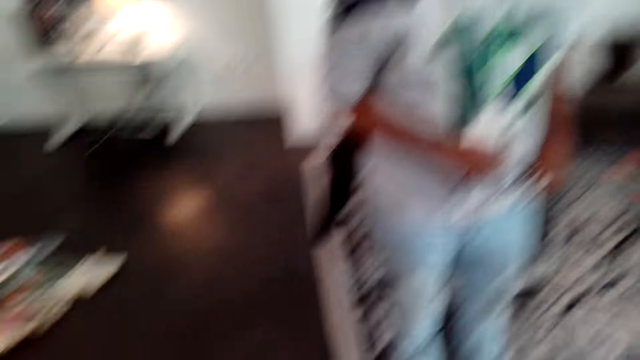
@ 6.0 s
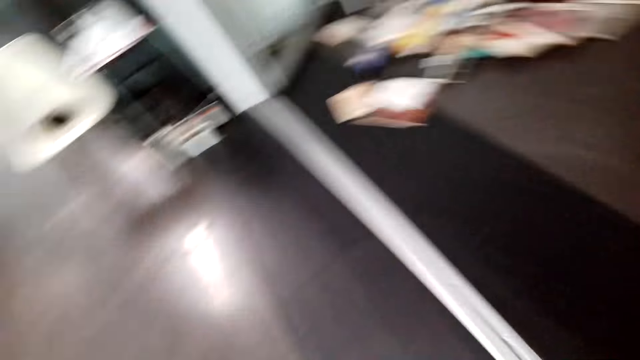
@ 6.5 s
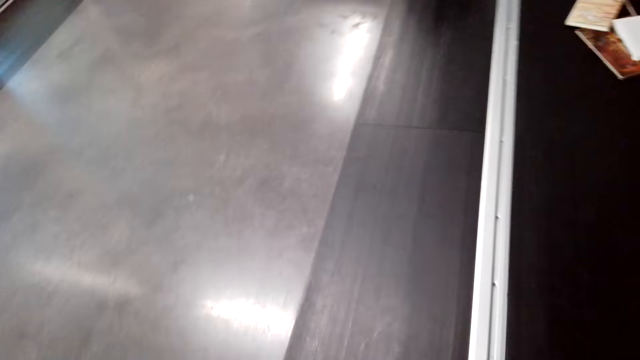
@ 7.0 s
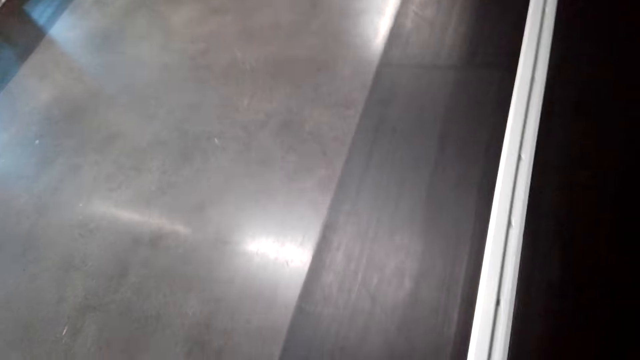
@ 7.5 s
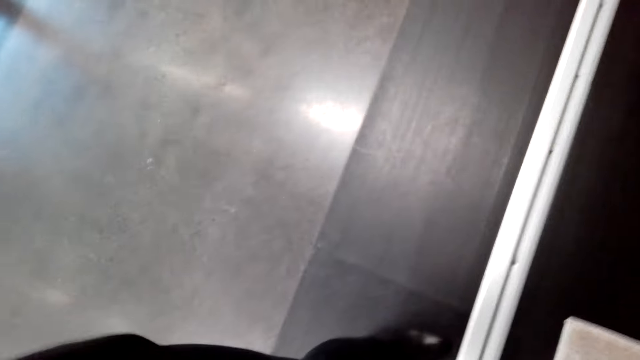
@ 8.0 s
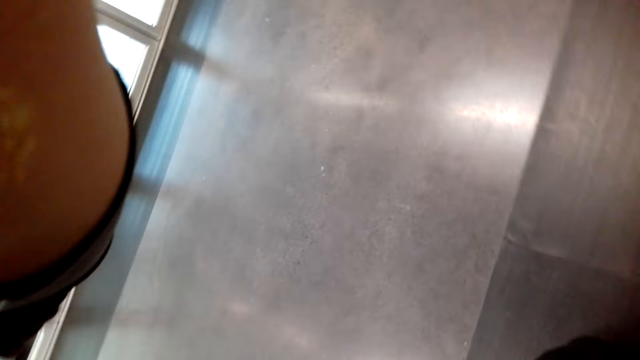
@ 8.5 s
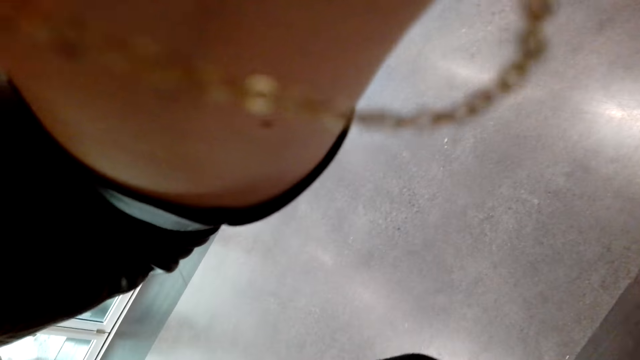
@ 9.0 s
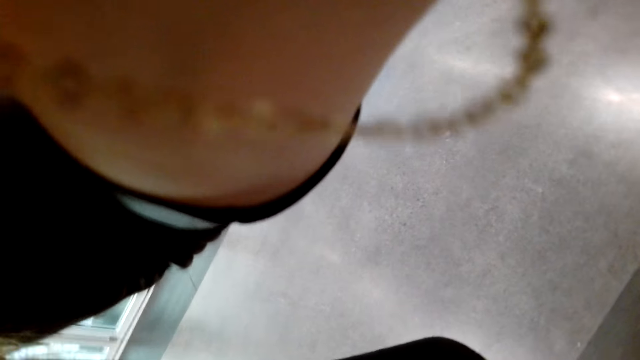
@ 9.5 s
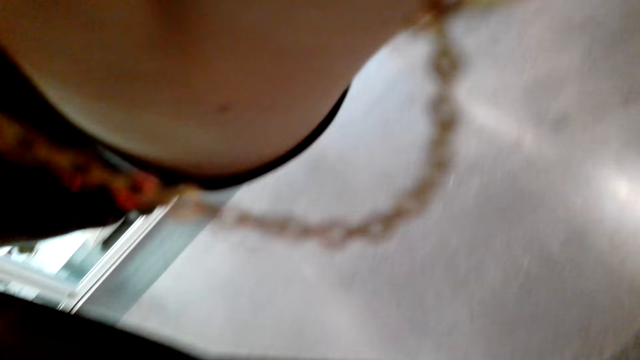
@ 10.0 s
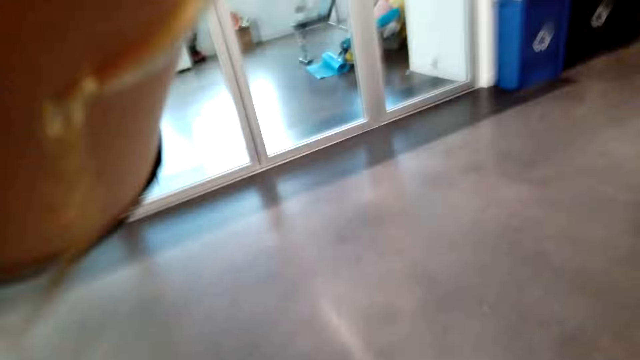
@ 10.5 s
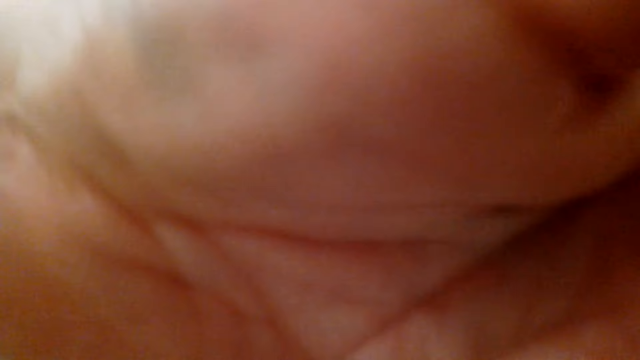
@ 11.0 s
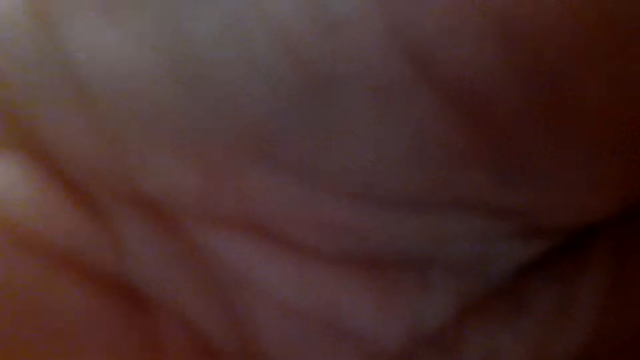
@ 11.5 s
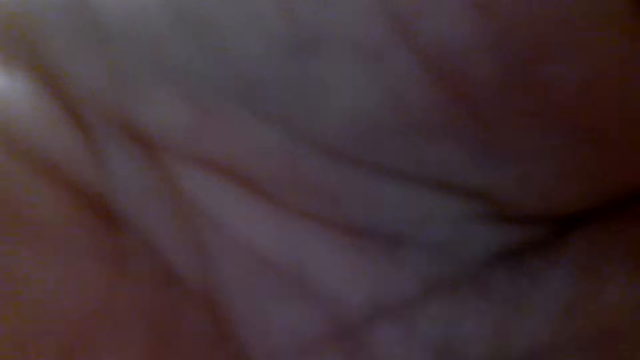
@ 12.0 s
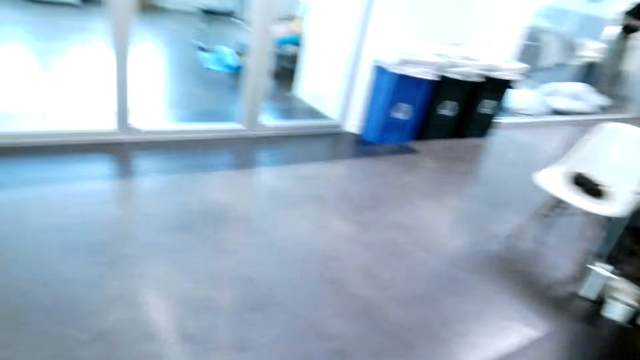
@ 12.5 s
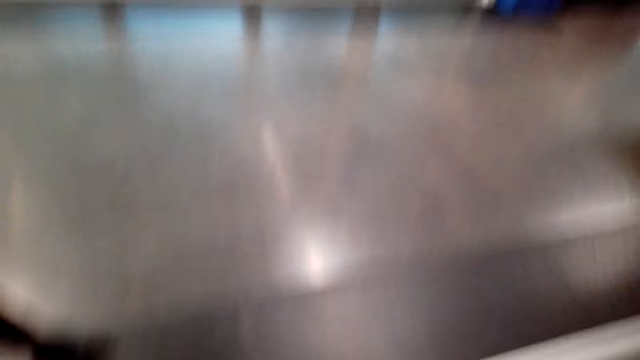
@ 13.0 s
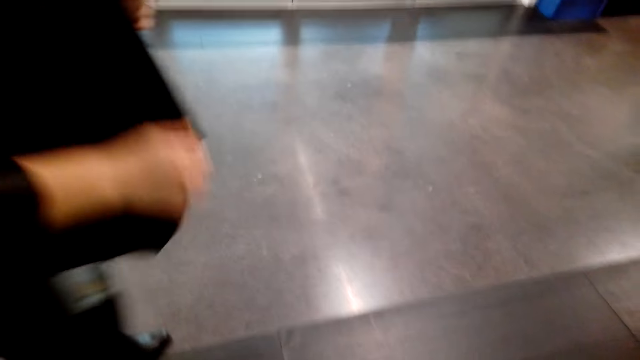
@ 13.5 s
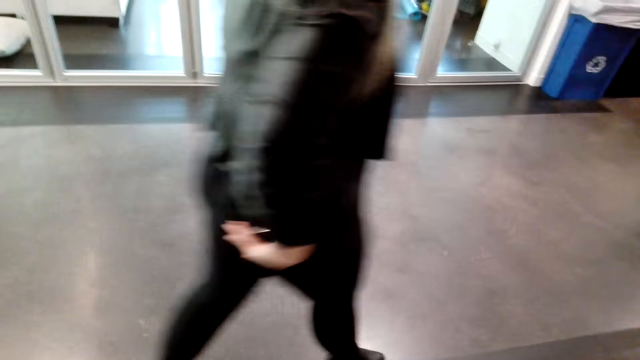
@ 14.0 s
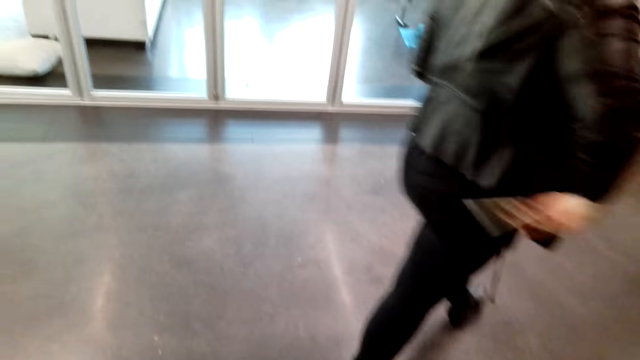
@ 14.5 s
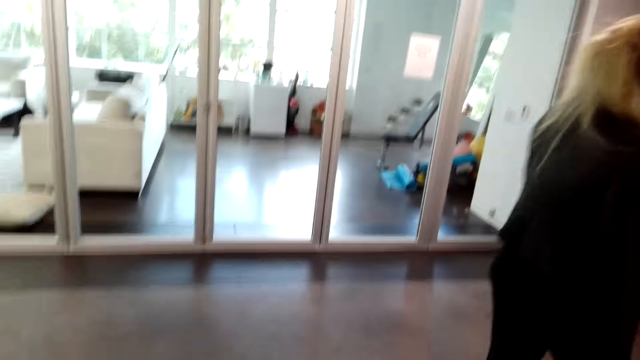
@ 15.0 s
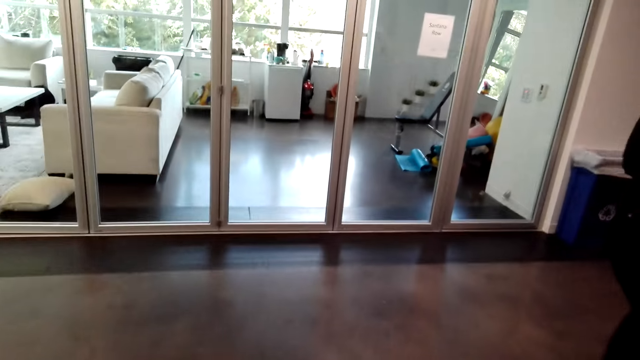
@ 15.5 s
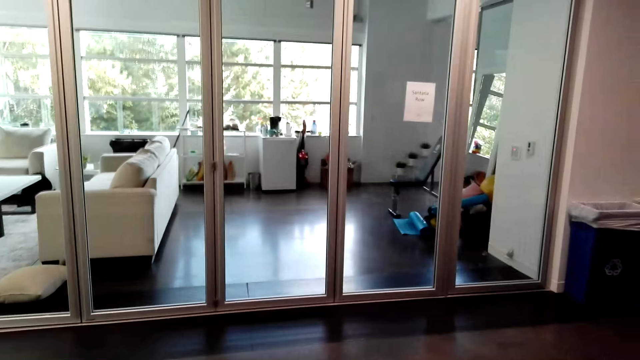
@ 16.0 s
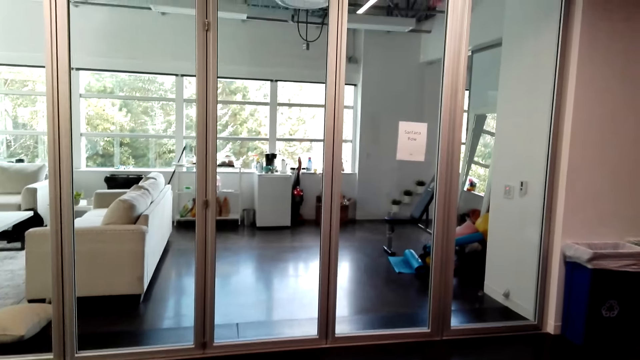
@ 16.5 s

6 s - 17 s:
The camera wearer turns around. They walk towards the seat. A lady fixes the camera for the camera wearer. The lady walks away. She walks around.

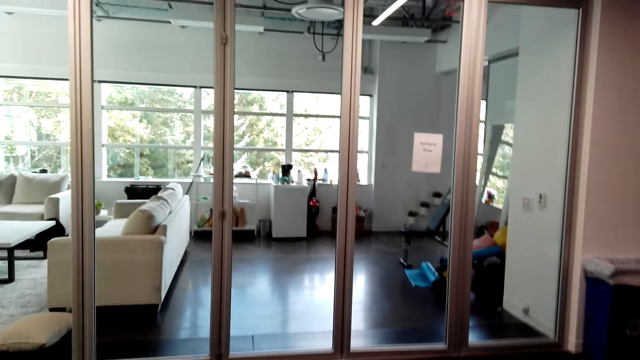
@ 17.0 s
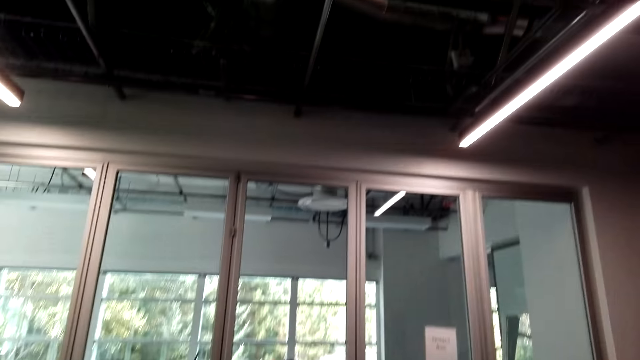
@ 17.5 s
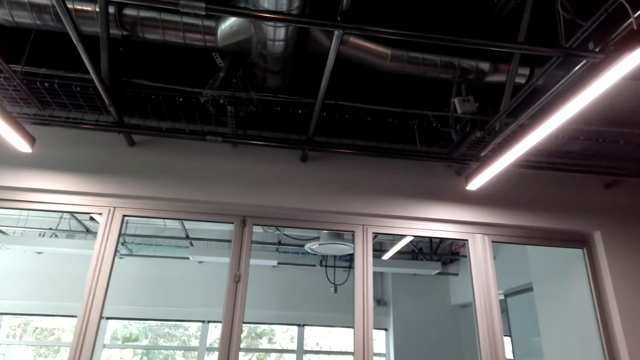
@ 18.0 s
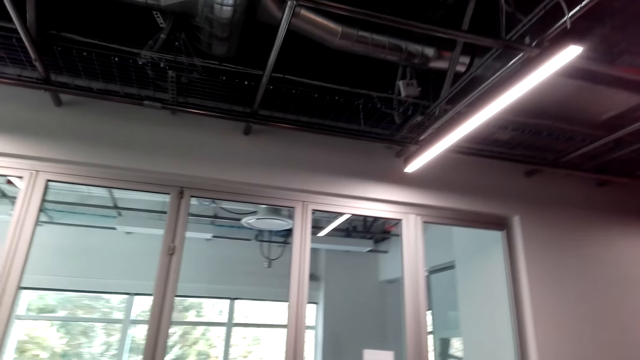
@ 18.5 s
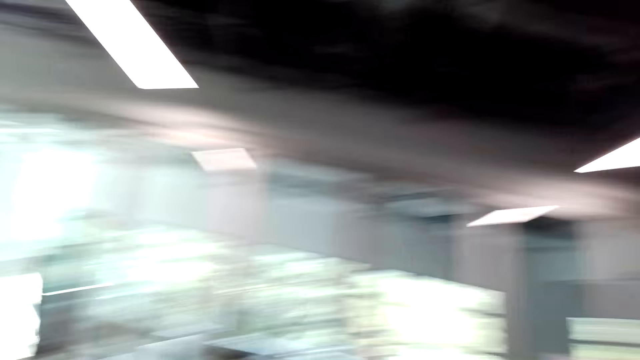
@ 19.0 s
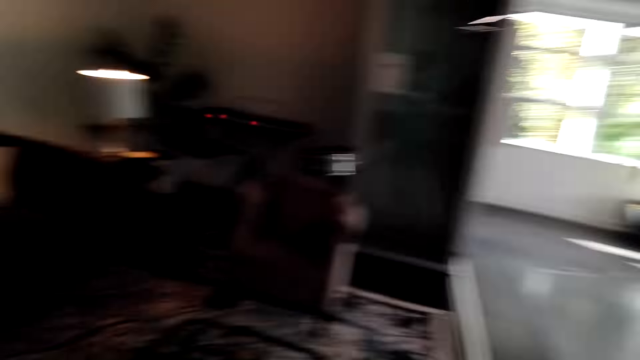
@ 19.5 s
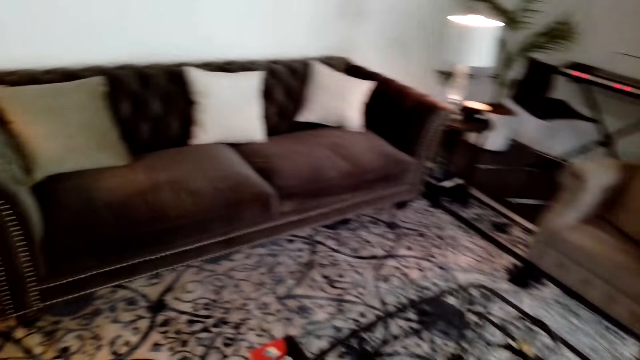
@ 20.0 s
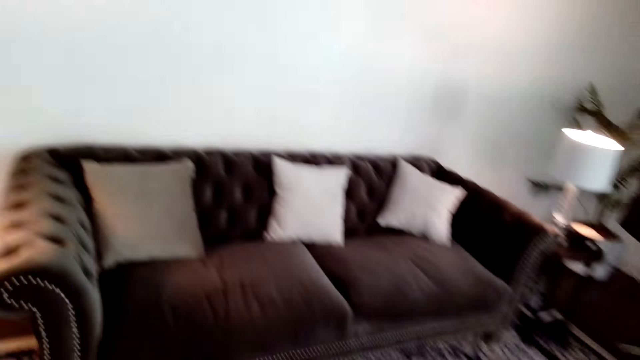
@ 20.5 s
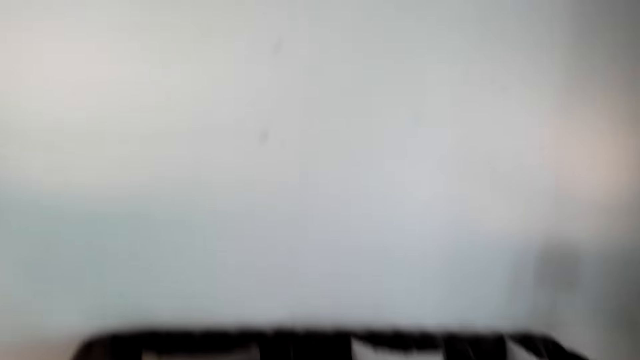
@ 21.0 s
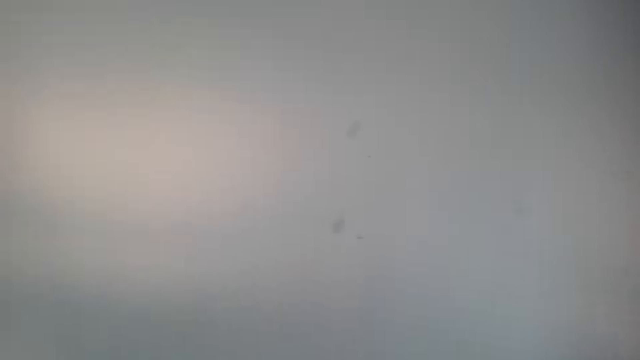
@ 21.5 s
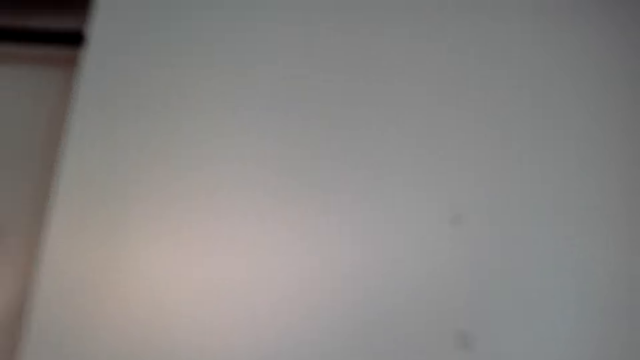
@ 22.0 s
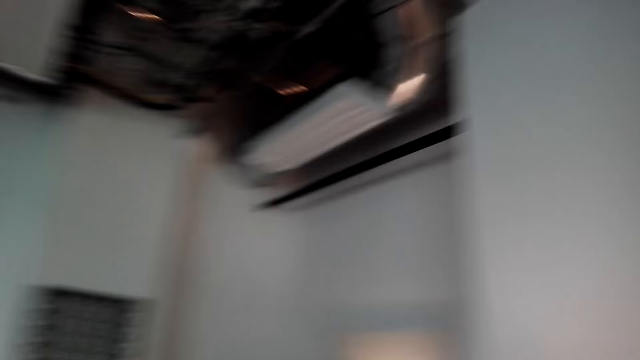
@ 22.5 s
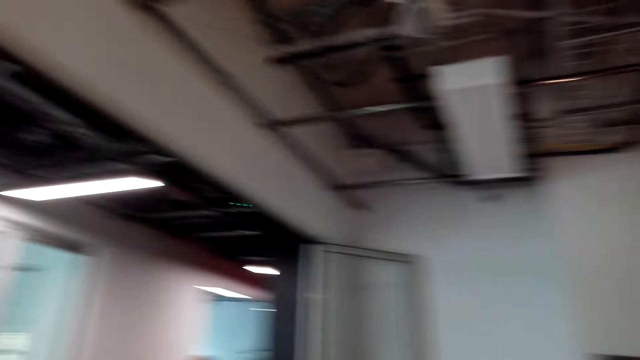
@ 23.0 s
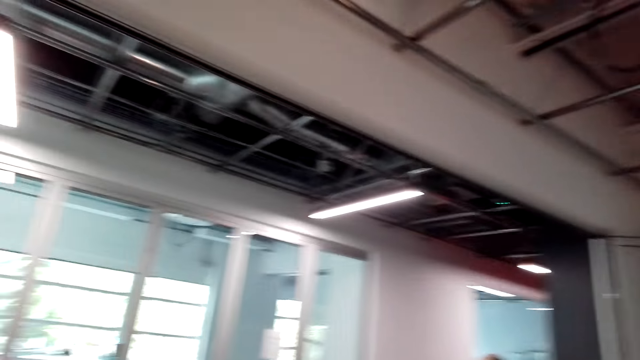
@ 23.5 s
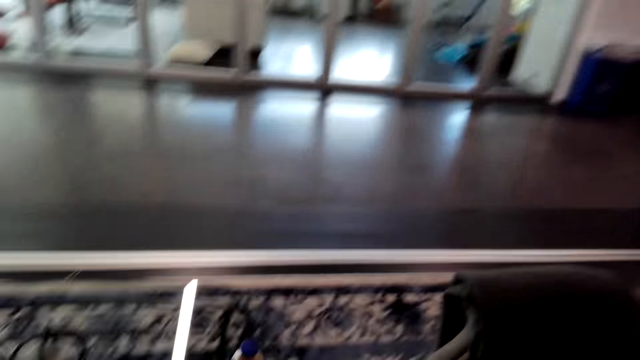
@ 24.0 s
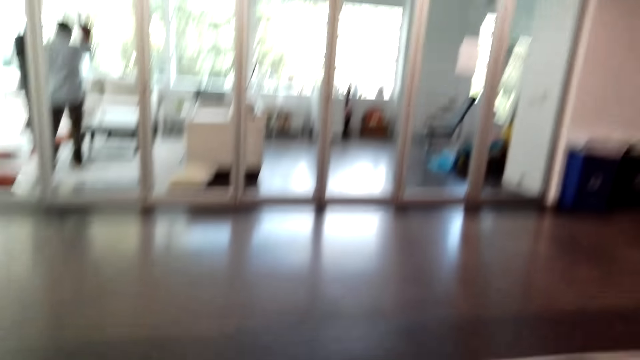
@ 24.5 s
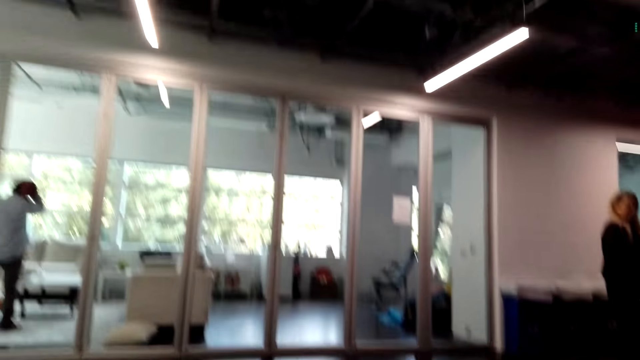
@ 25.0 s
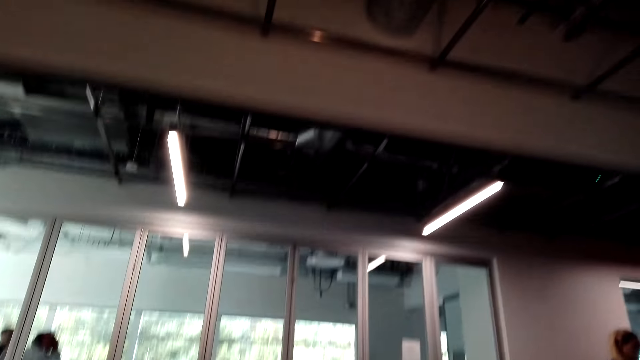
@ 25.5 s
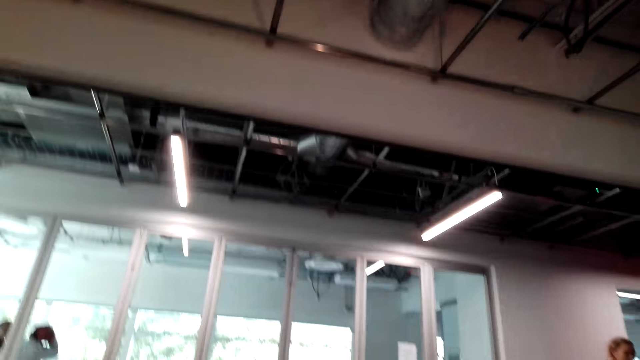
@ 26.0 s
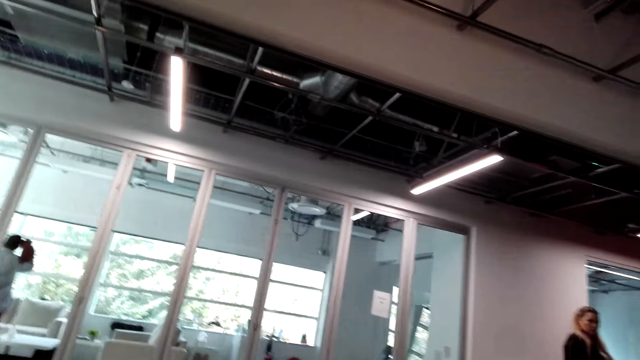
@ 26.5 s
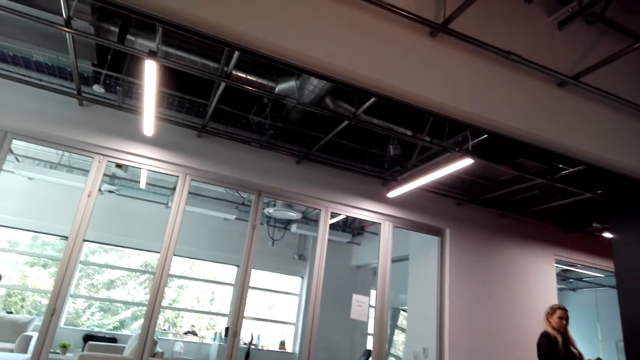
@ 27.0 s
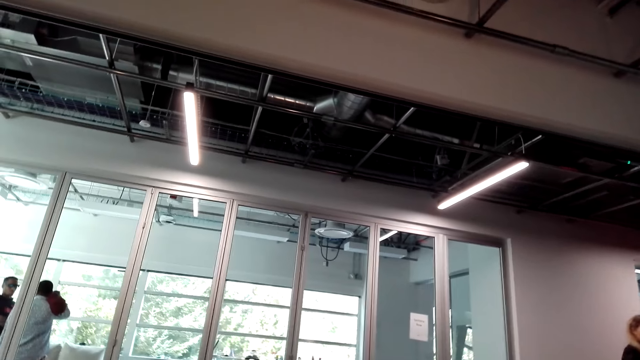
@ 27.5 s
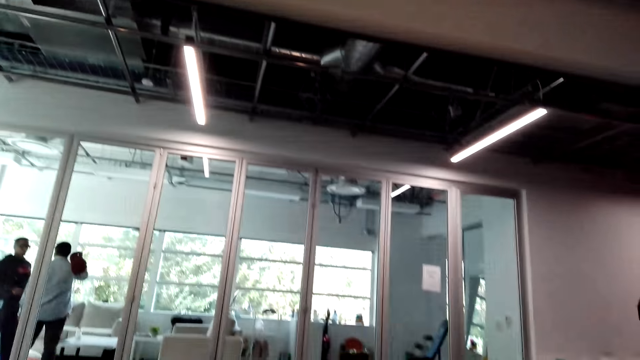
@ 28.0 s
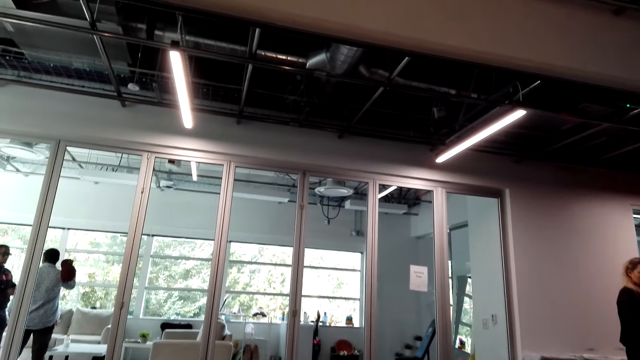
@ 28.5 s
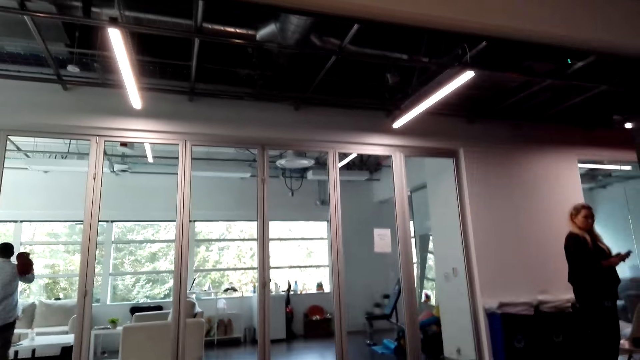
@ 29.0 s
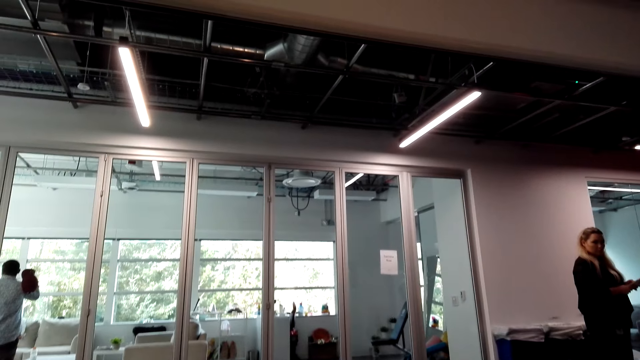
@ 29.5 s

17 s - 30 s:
The camera wearer turns around. They walk around, turn around, sit on the seat and look around.
